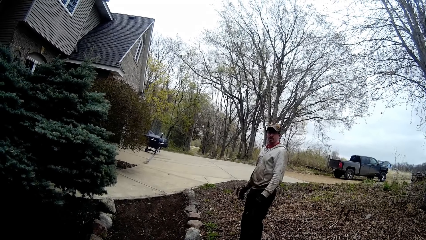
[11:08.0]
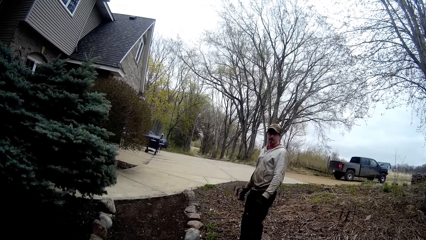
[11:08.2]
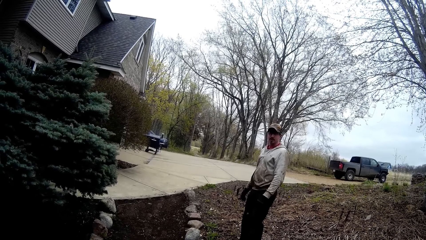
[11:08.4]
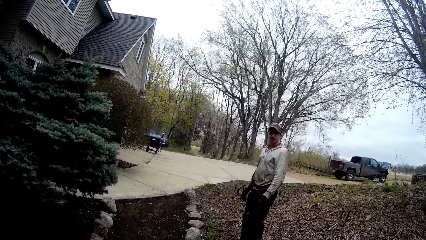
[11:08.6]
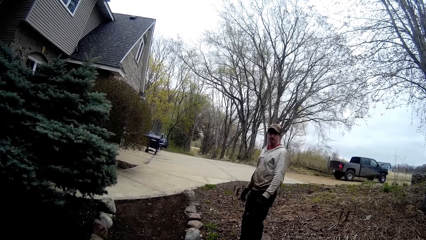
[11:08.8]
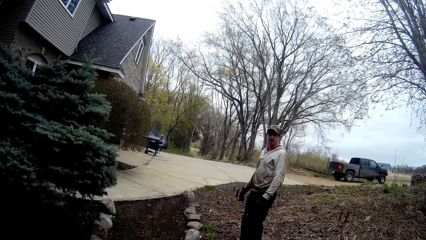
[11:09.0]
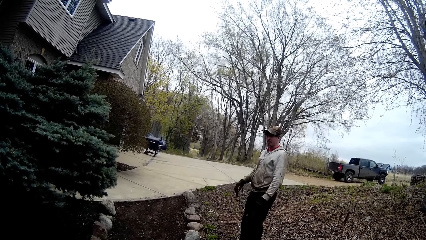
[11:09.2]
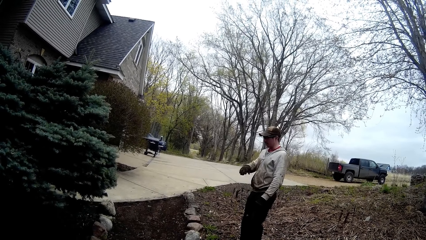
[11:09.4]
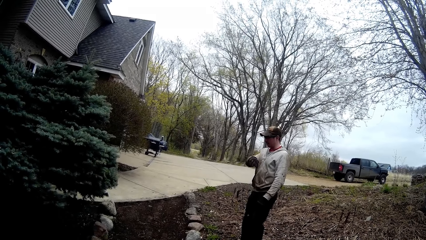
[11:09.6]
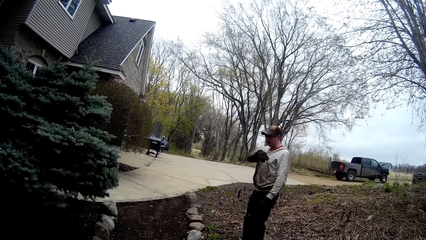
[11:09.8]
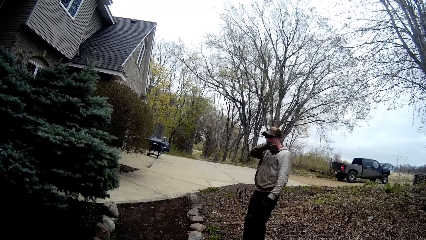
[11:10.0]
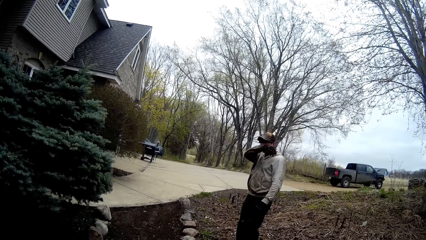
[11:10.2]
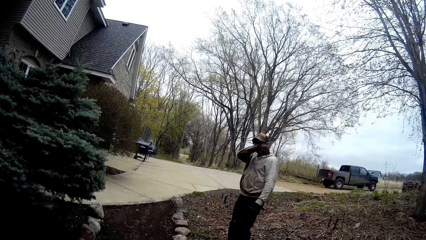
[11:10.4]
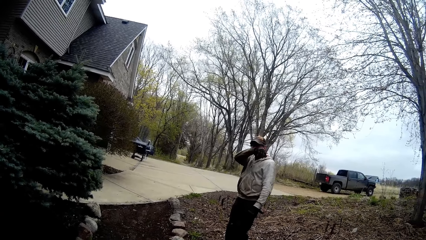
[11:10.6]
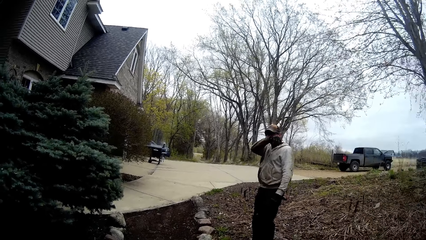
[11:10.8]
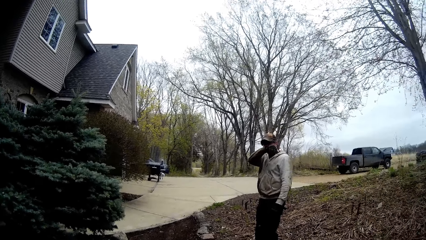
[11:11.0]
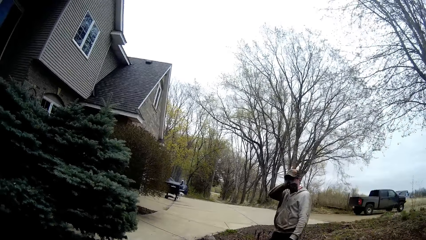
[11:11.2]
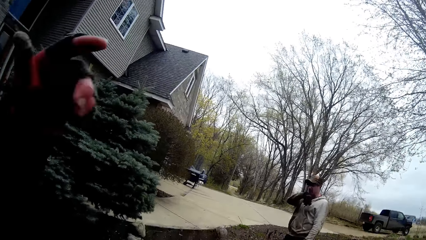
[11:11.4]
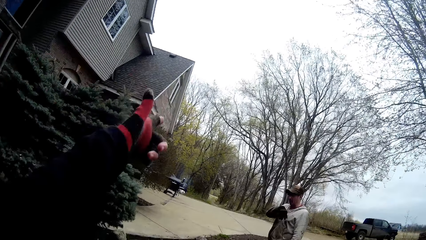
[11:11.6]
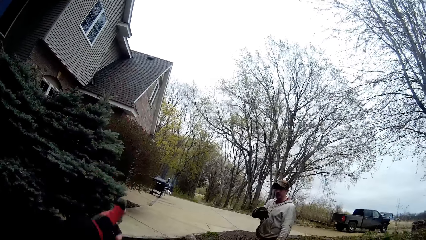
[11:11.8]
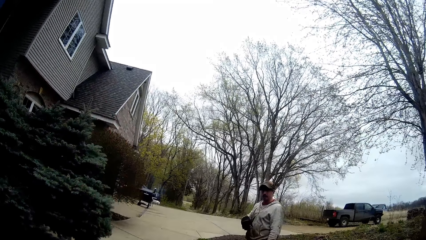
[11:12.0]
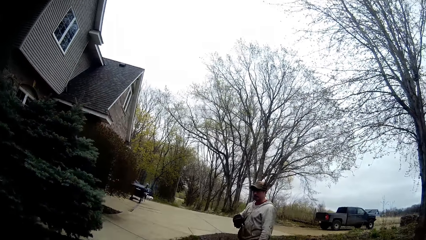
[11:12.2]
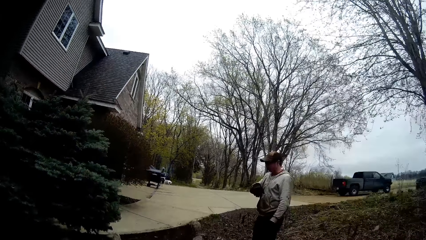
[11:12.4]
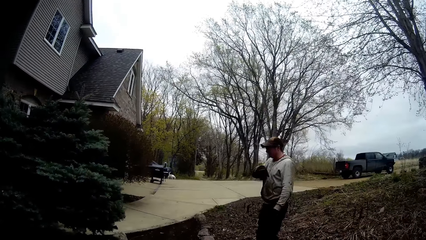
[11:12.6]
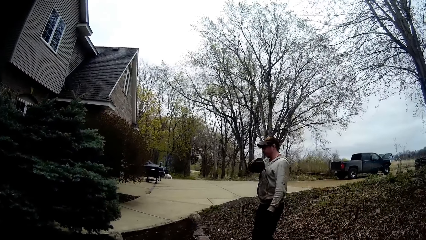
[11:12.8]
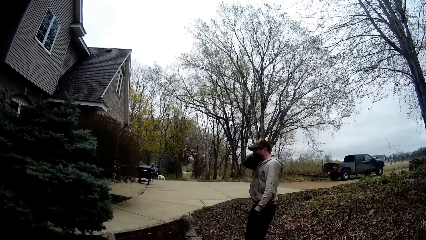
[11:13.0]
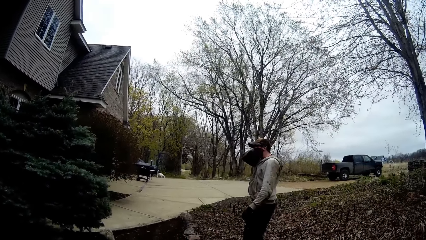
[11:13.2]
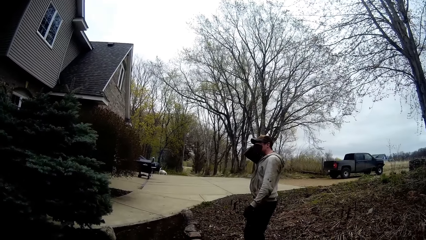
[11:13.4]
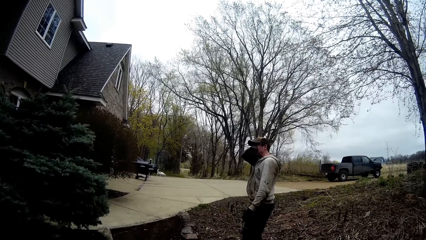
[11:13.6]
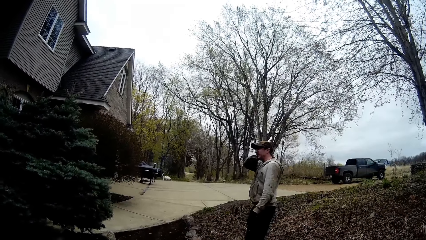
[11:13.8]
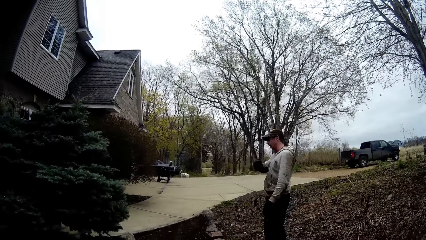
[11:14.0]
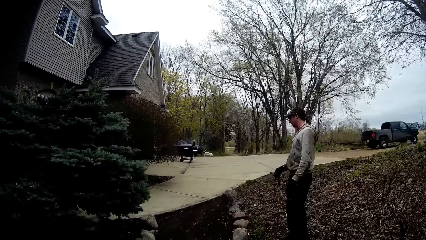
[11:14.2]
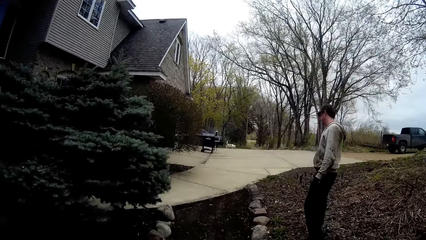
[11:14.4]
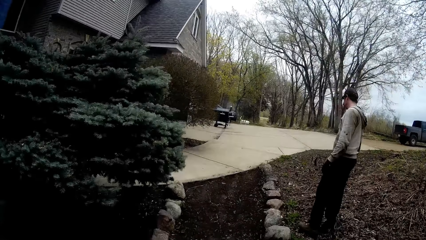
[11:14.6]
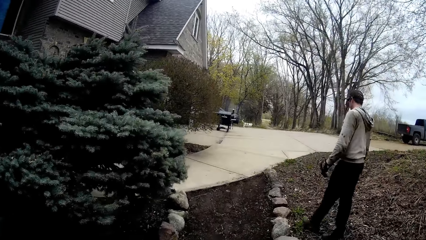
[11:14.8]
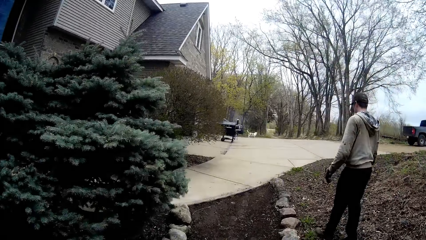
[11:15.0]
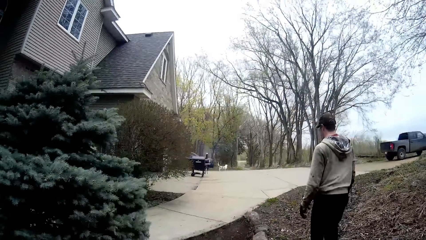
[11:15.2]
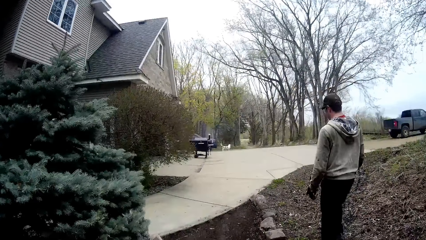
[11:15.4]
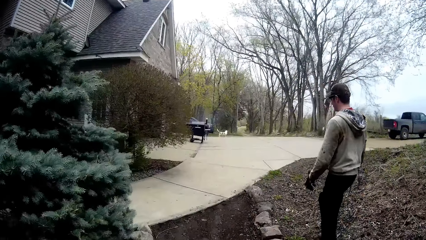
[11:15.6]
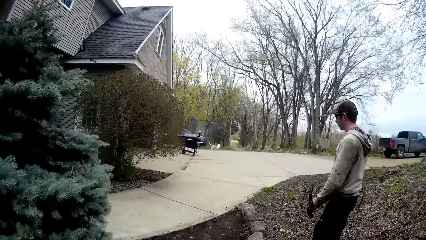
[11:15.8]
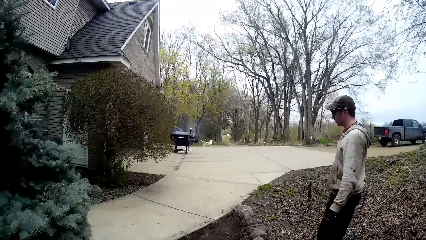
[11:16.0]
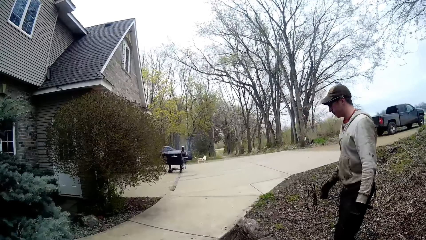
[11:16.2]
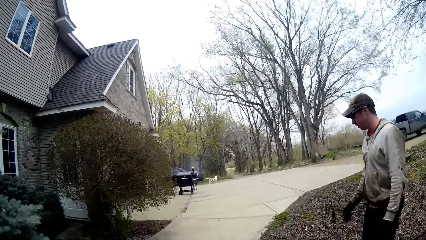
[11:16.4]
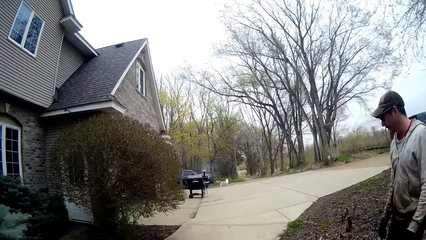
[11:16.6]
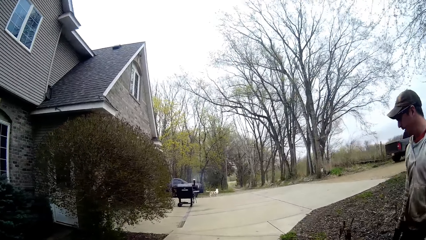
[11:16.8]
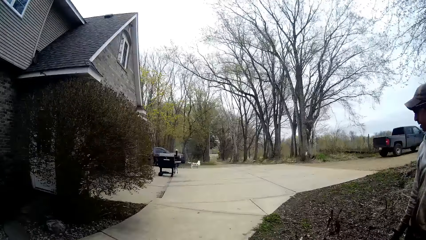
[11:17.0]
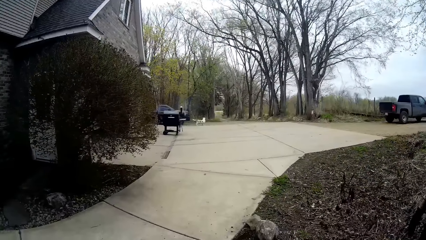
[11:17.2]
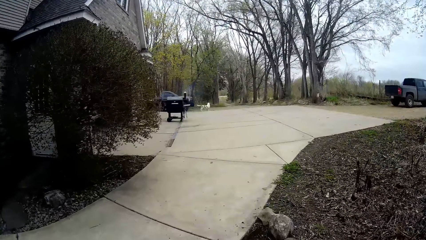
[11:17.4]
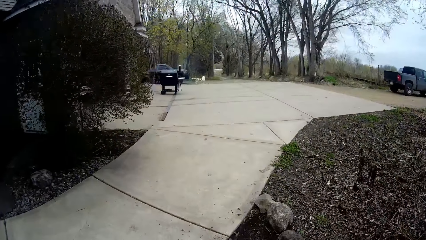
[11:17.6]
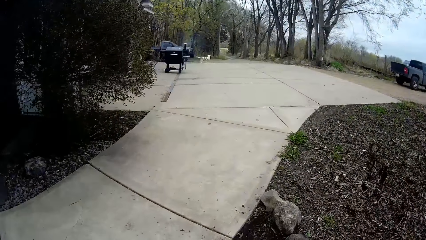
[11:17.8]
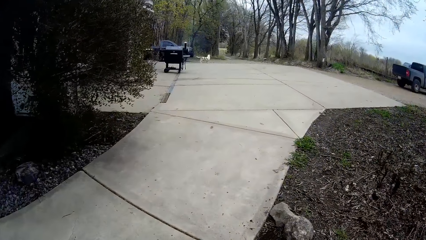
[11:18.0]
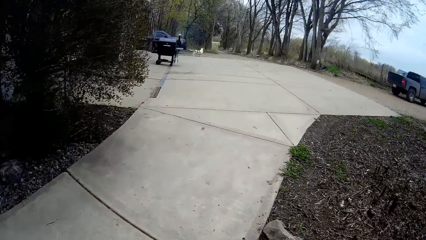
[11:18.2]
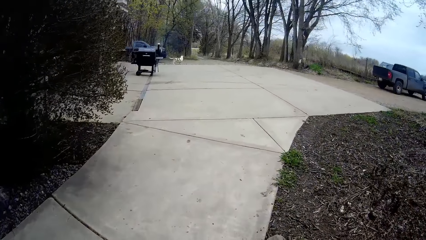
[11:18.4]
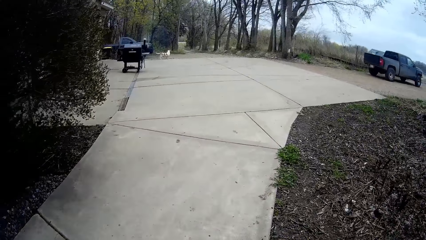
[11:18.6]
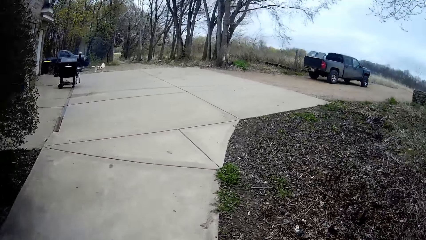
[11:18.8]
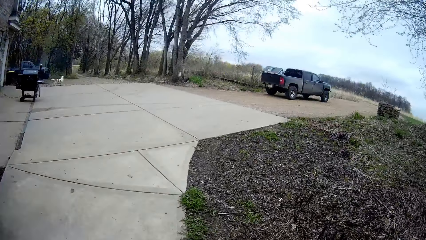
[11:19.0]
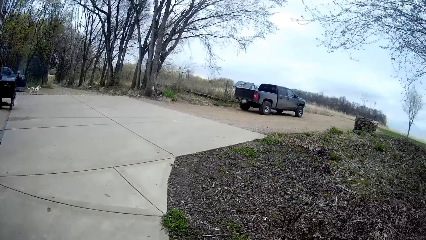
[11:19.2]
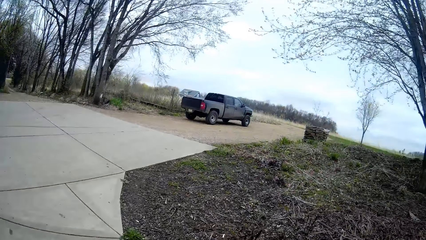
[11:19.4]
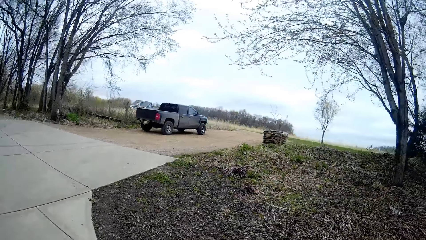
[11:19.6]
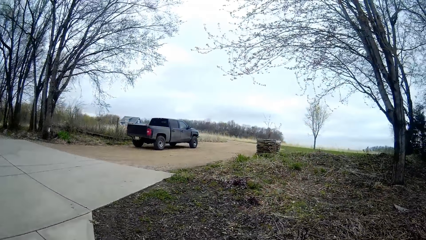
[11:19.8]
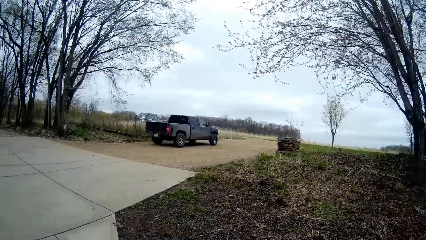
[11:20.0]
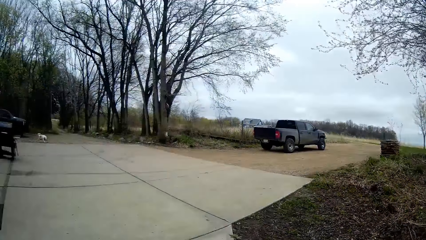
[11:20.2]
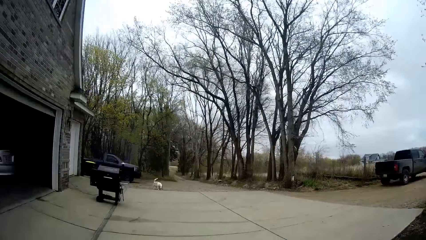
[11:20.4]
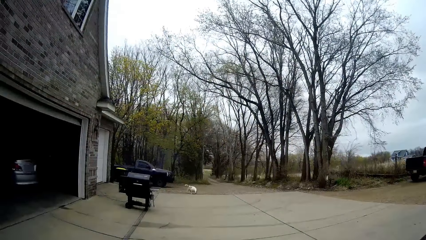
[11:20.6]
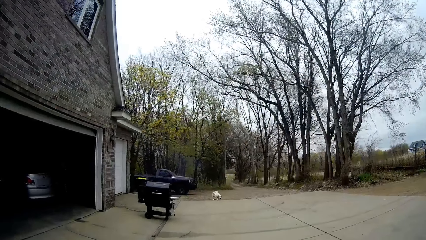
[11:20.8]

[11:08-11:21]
The camera wearer speaks to a man. They walk in the compound.

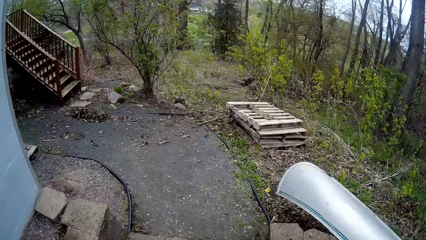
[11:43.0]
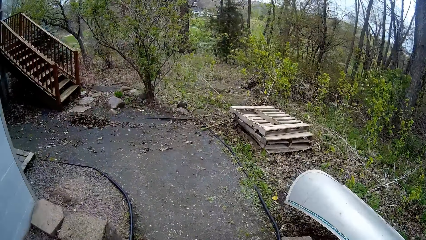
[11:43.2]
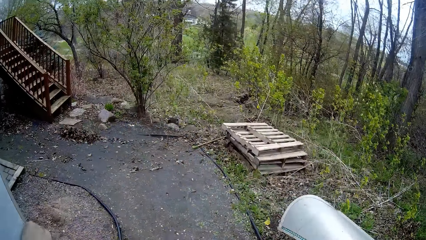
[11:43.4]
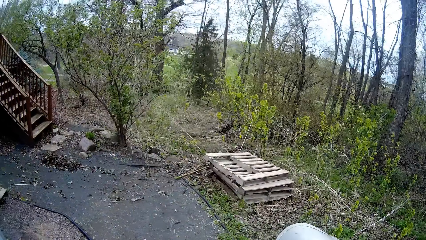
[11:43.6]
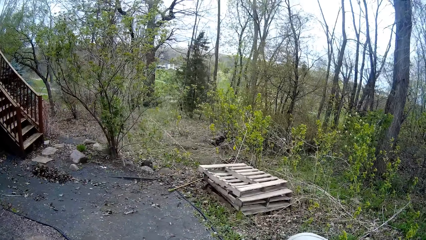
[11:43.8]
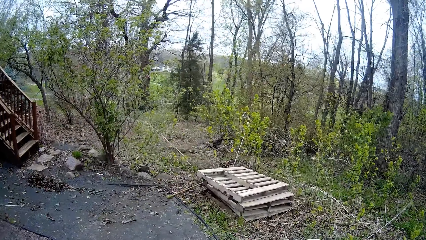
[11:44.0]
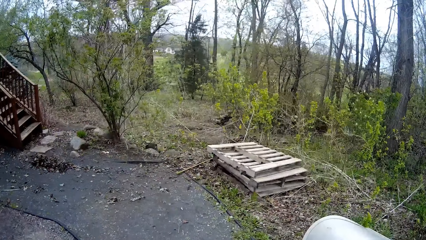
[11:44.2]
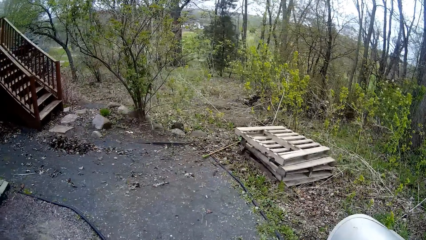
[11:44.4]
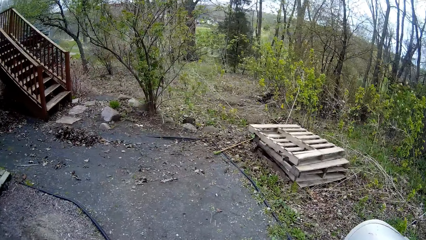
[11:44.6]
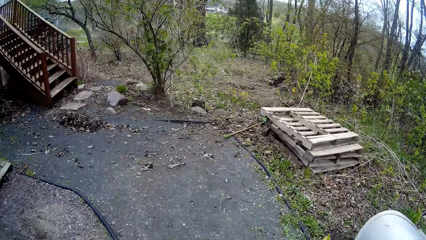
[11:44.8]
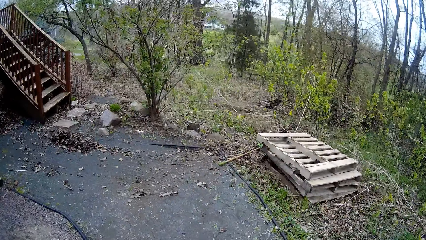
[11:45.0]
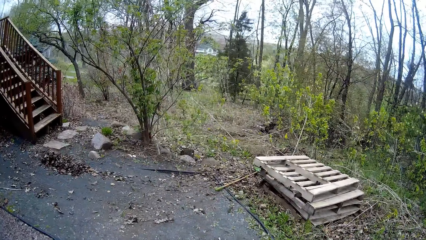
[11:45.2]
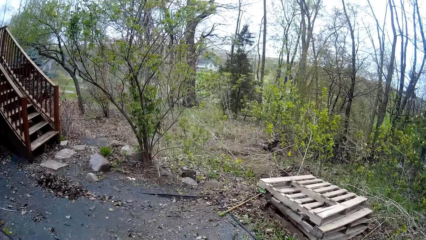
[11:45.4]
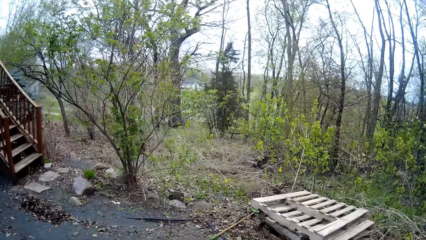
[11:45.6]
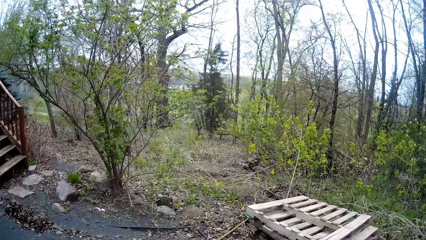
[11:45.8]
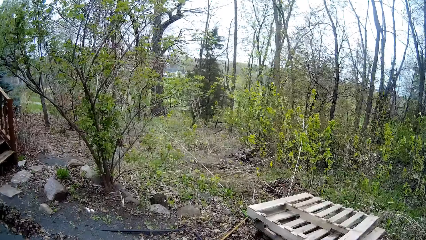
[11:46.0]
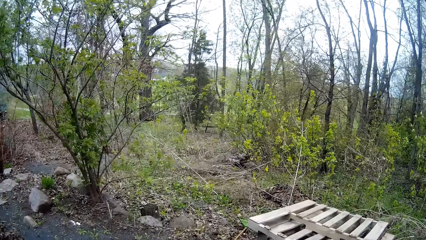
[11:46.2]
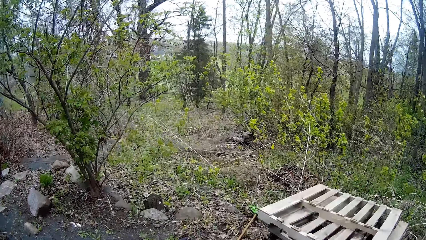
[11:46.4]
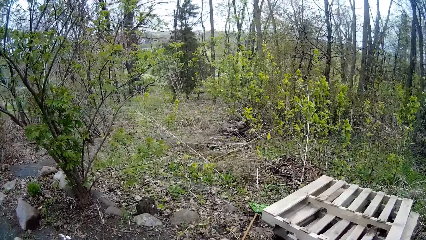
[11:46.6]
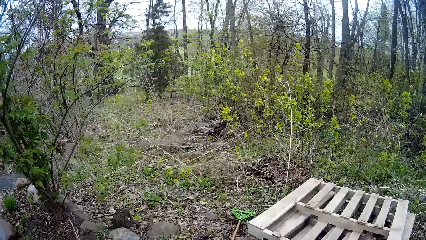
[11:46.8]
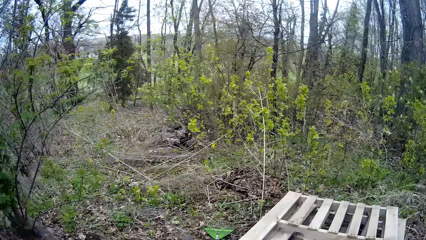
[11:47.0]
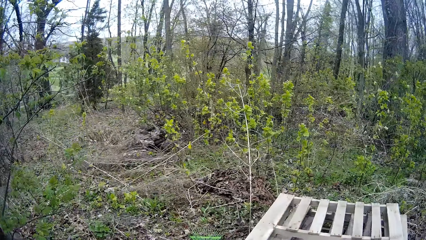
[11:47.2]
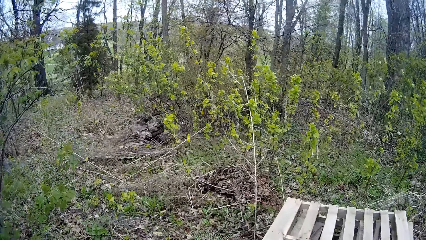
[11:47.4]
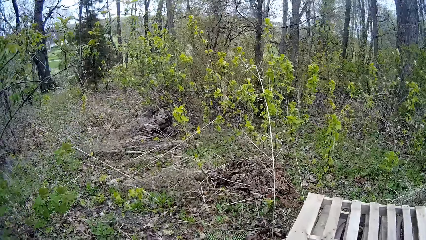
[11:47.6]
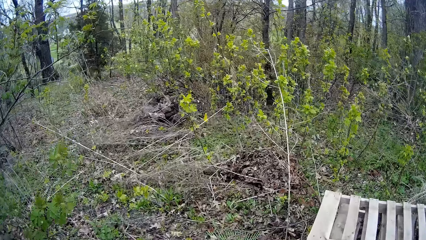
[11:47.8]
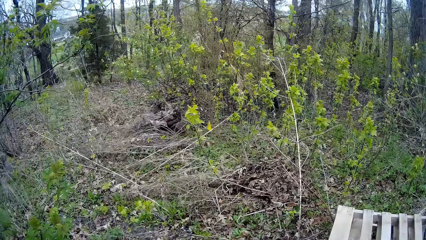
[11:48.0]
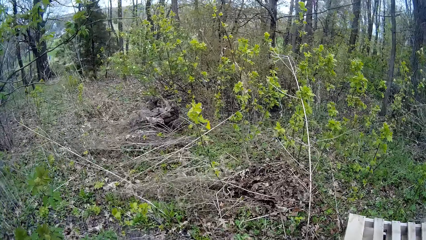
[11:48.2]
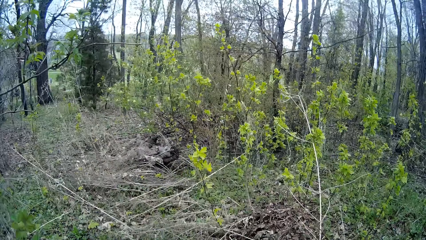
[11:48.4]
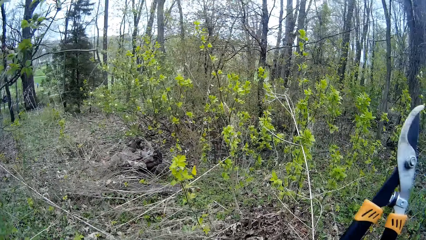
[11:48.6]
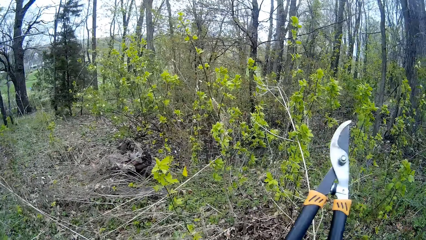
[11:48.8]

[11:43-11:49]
The camera wearer walks to the backyard.
